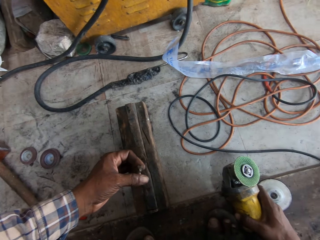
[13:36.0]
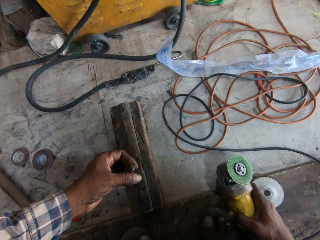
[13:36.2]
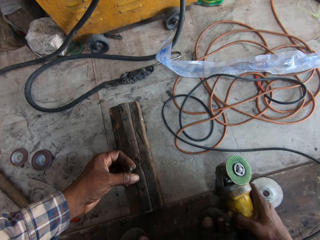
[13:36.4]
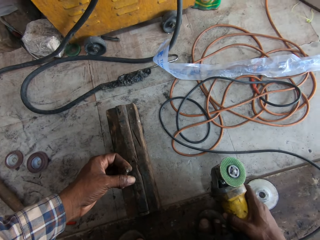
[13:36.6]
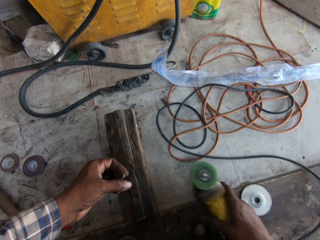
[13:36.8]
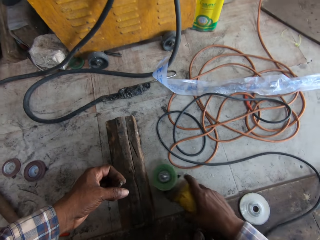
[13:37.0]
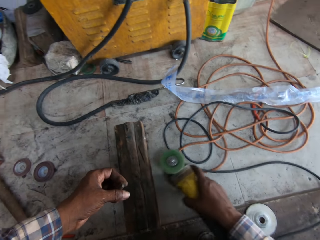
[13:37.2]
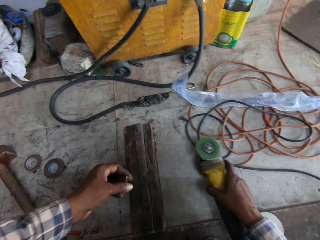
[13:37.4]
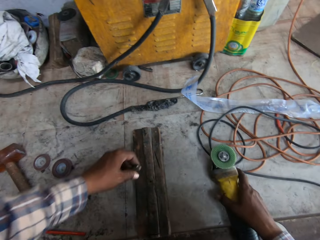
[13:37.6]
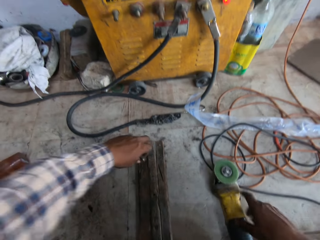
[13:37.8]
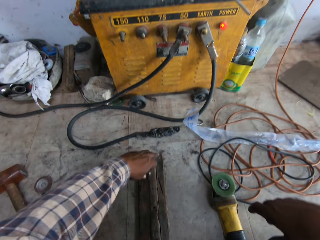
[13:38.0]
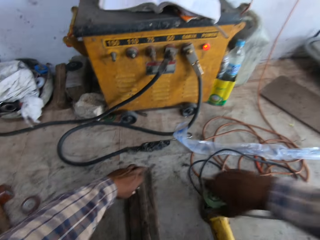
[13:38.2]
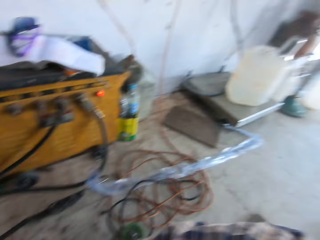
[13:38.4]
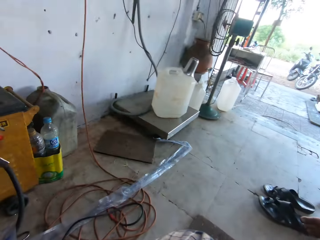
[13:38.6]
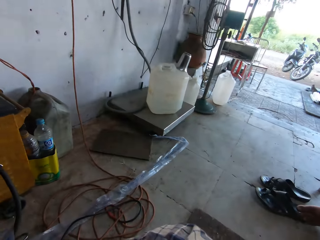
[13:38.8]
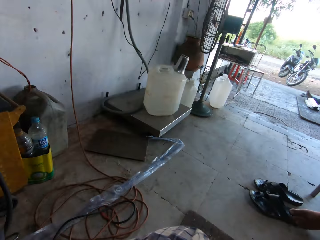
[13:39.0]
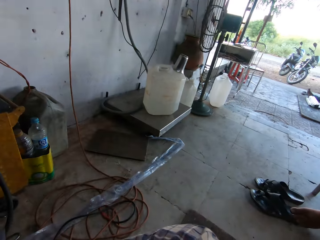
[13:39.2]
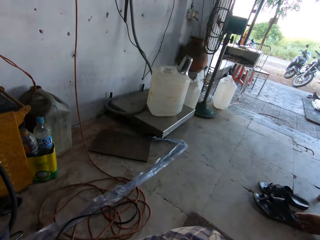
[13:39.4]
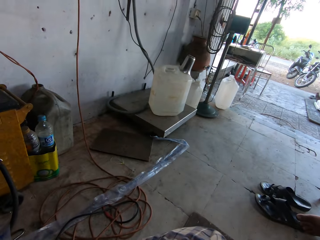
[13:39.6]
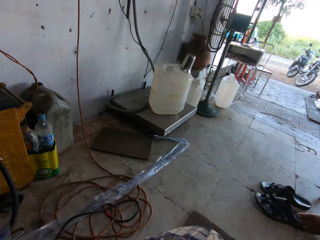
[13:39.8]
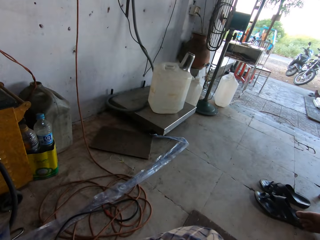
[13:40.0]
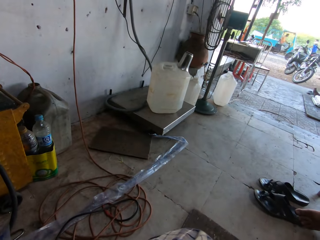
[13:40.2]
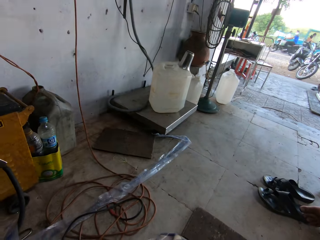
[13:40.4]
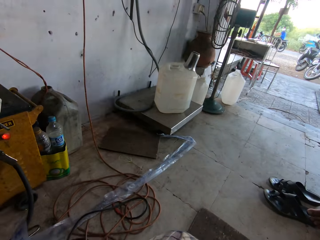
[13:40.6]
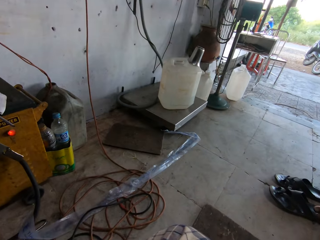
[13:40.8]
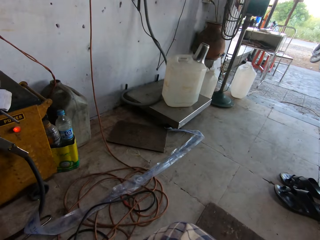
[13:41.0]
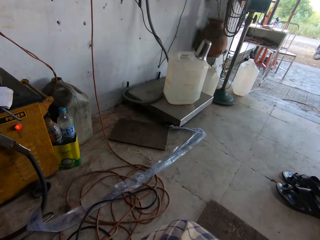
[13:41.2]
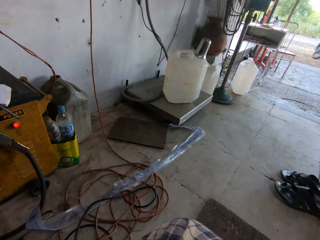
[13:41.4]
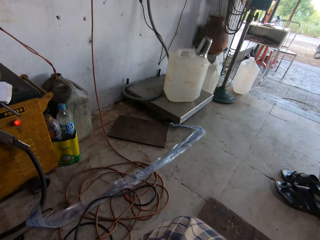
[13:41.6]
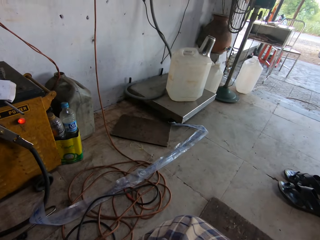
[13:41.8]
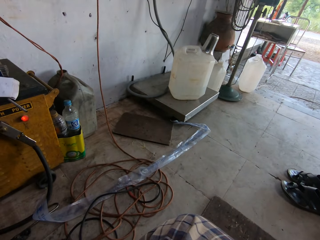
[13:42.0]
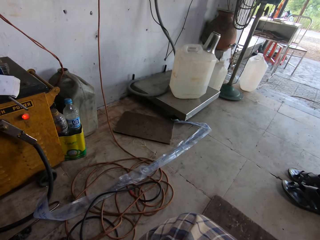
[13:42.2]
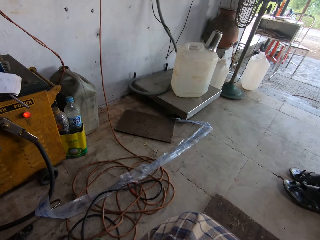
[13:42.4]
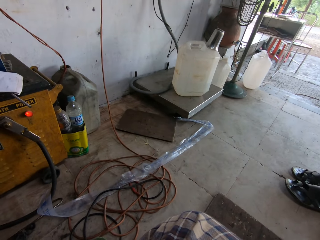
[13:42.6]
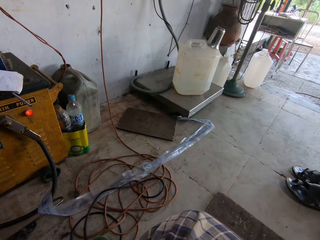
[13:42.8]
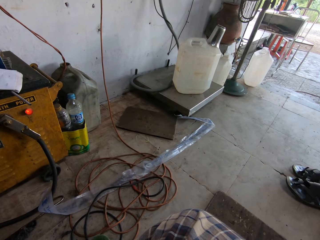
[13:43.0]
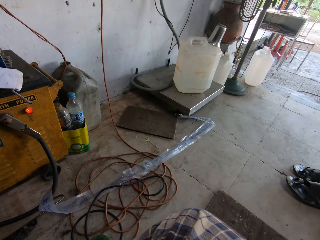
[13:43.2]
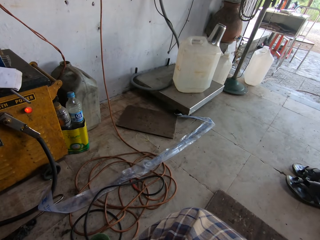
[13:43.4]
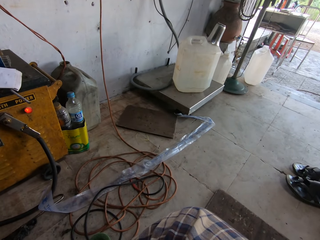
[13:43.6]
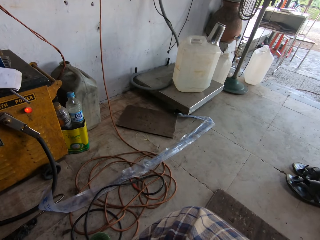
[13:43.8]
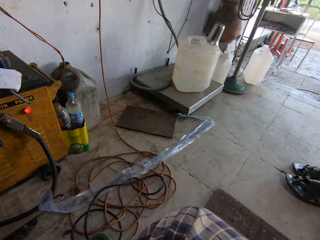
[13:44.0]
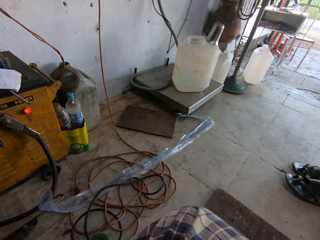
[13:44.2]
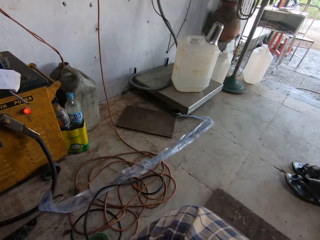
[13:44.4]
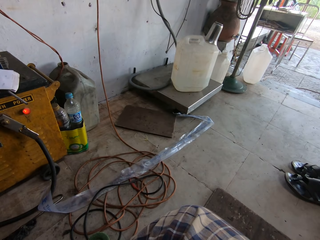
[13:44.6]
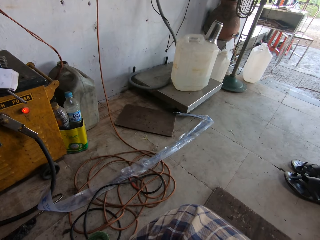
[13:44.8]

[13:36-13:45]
The camera wearer places the rotary cutter on the floor with his right hand. He places the small circular shaped steel rod on the small wooden board with his left hand. He turns right. He looks forward.

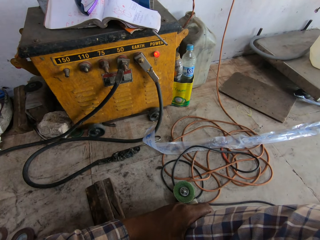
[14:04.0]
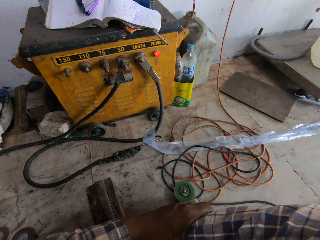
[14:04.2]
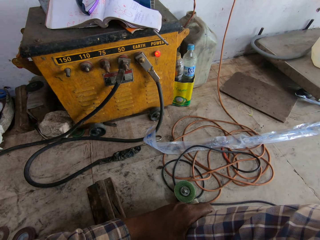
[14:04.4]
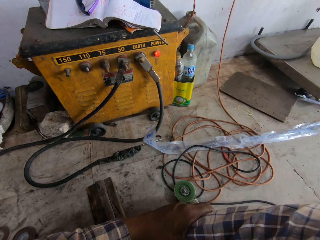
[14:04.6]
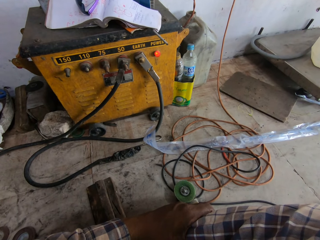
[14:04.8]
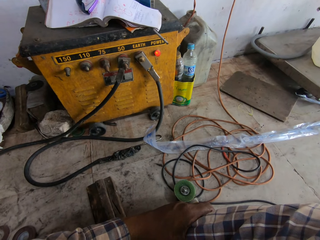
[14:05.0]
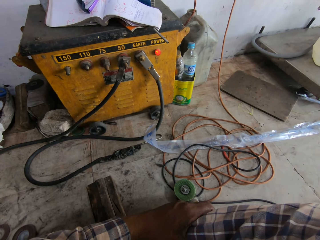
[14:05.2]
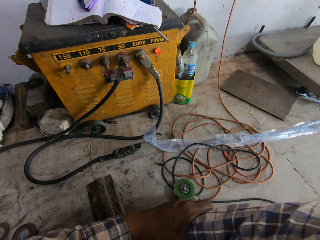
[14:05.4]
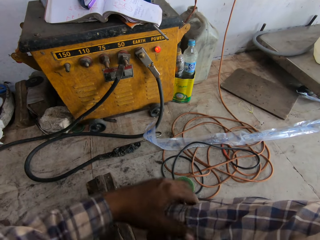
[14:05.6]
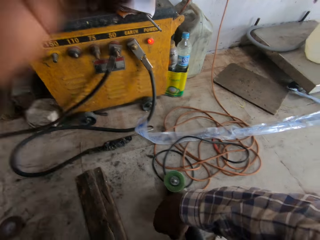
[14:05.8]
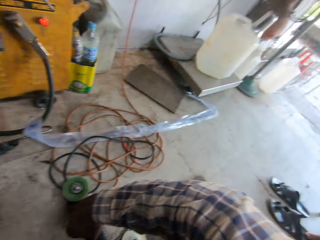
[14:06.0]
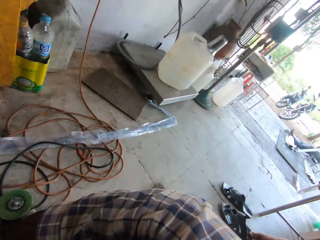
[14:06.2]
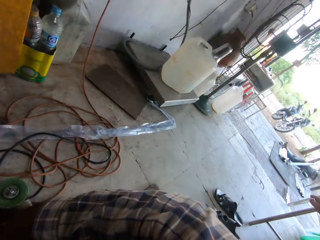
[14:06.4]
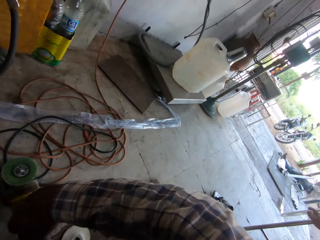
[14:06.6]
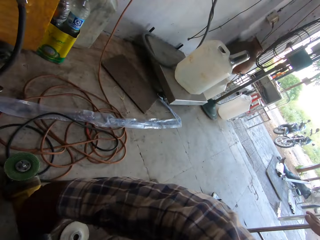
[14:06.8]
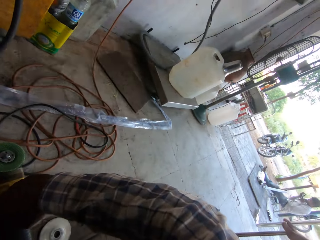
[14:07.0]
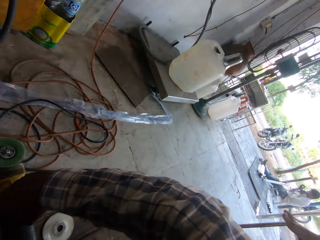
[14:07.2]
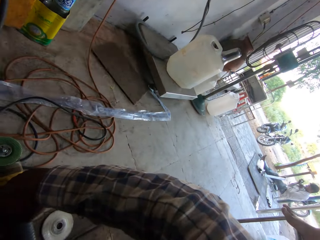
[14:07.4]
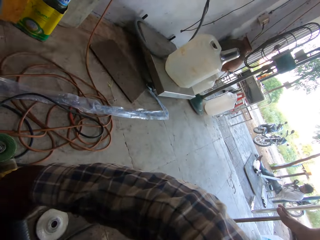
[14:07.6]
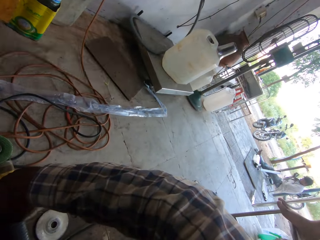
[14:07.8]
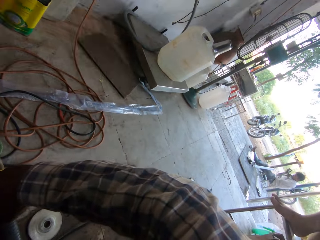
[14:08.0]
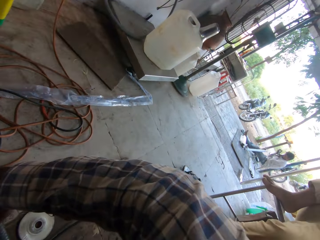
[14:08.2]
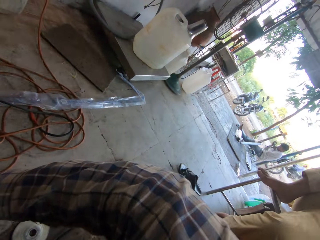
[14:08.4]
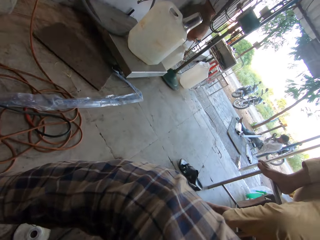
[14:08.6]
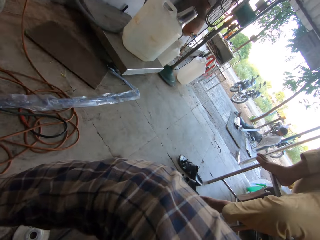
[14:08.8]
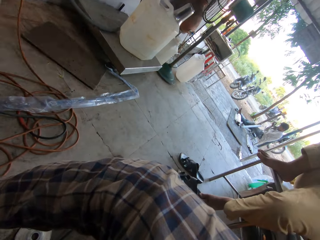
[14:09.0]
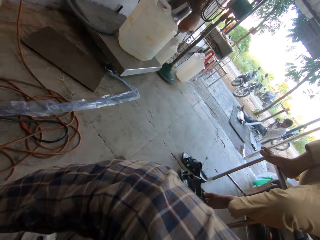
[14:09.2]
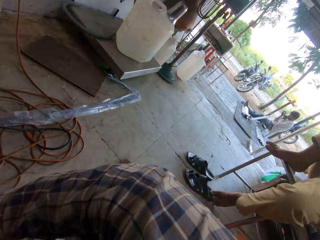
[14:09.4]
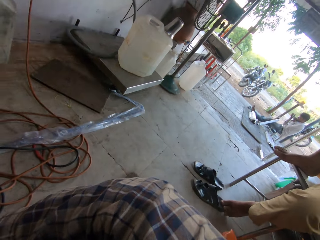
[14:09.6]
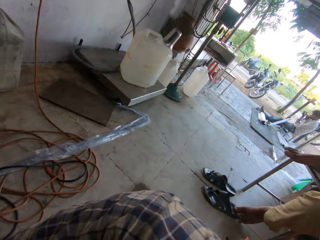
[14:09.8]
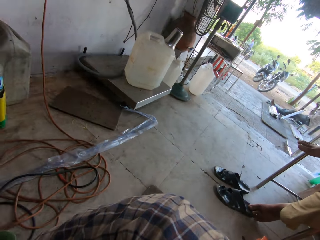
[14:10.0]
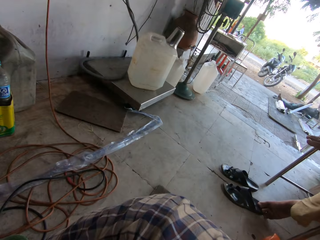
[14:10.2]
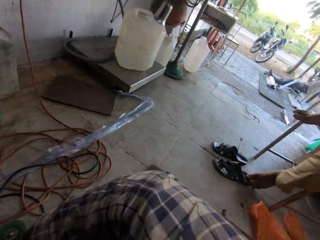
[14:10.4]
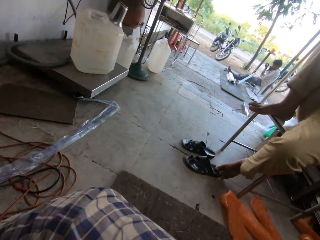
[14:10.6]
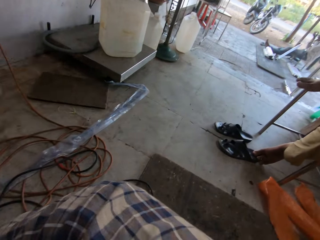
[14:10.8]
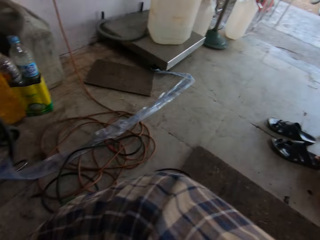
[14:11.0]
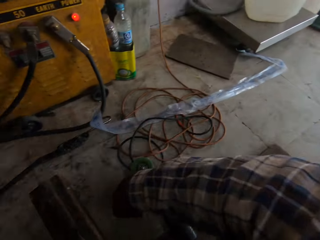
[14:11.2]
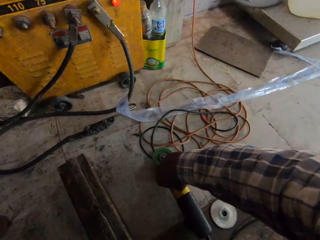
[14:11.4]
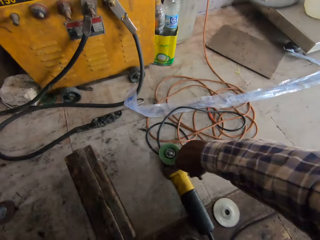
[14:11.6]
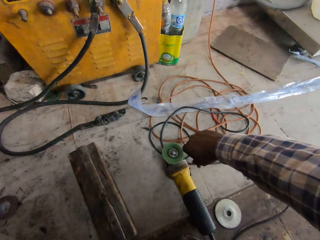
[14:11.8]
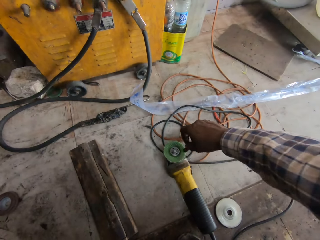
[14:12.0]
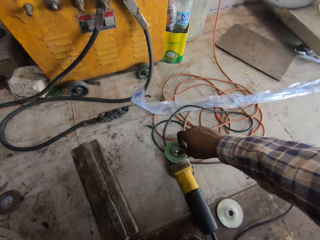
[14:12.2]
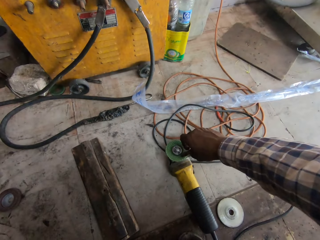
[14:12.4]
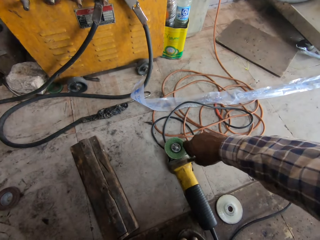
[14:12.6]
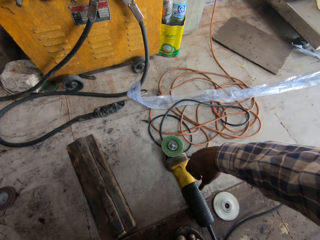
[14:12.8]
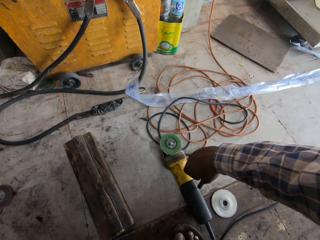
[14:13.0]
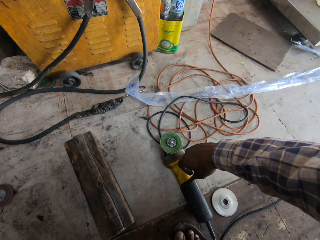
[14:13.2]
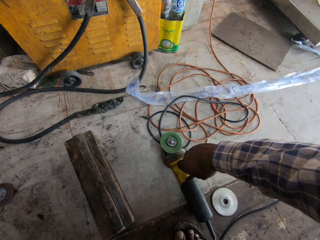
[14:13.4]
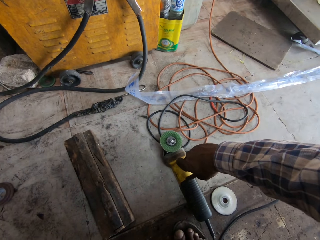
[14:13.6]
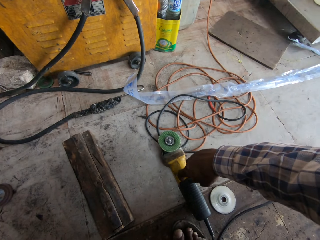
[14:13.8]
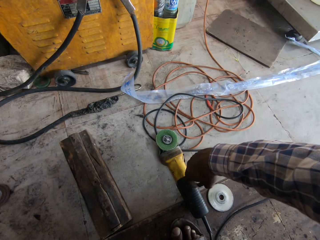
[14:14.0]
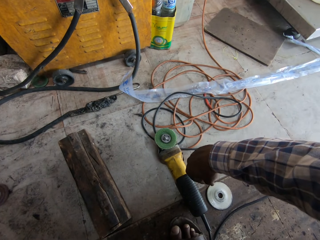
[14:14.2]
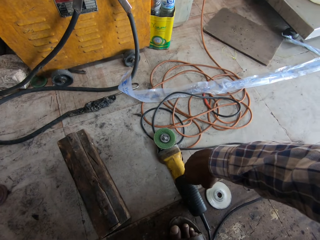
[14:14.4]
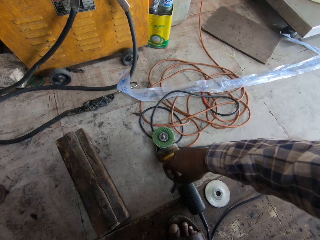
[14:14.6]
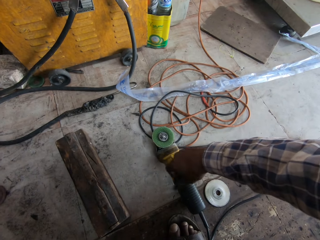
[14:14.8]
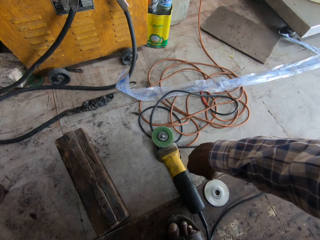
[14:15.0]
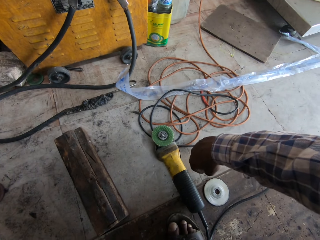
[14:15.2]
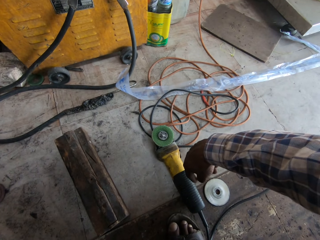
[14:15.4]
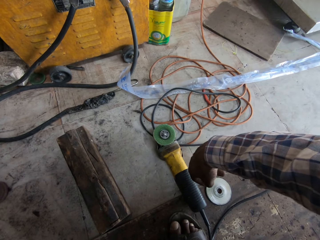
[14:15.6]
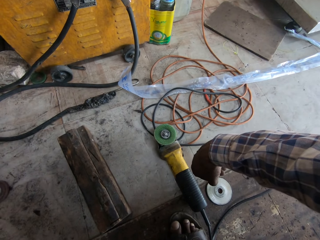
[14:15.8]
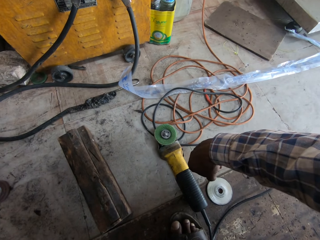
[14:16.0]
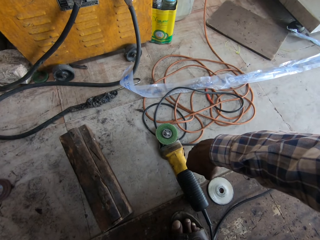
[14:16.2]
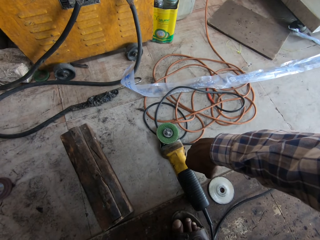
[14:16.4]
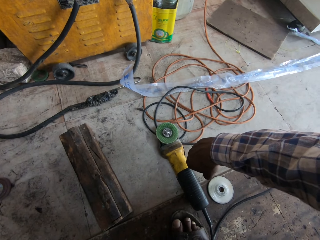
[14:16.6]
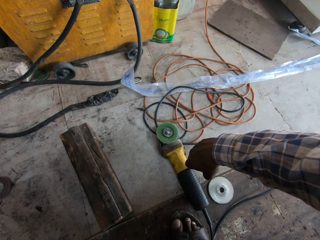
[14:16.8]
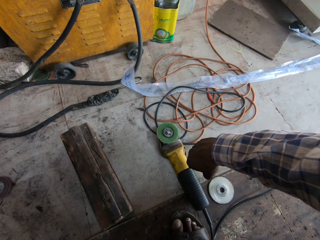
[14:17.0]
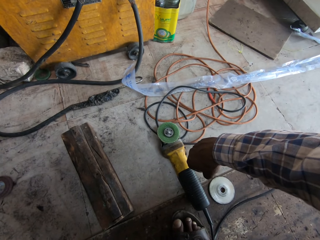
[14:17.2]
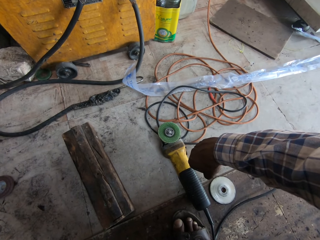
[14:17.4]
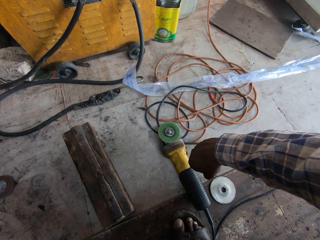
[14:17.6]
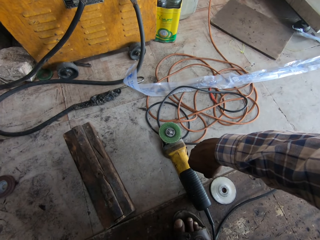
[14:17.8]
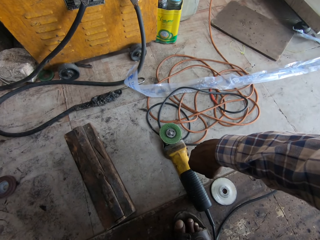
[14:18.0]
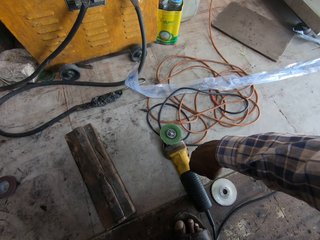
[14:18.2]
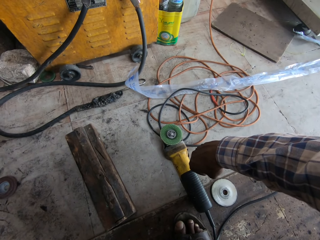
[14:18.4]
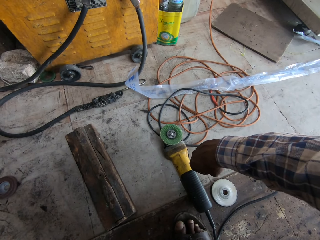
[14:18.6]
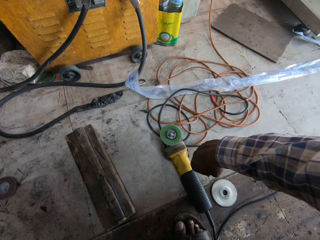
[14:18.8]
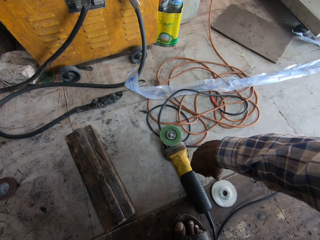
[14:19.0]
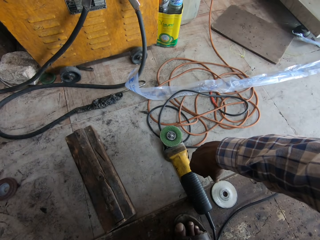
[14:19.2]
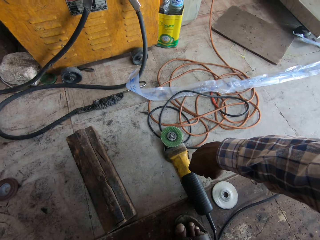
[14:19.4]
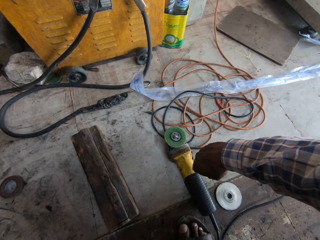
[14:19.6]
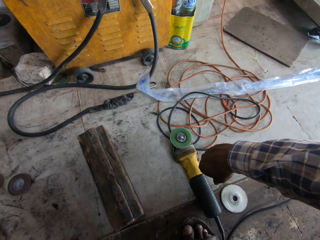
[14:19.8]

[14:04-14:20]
The camera wearer touches his camera with his left hand. He touches the angle grinder on the floor with the countersink drill bit in his right hand.
